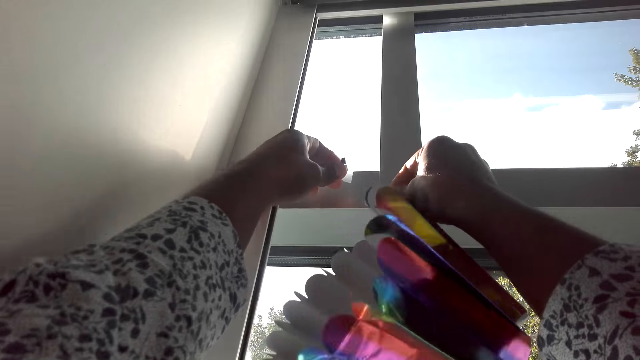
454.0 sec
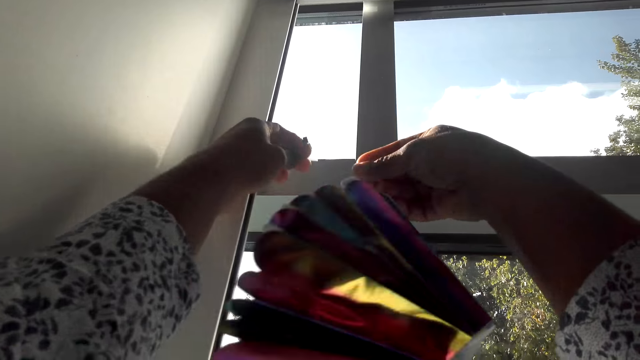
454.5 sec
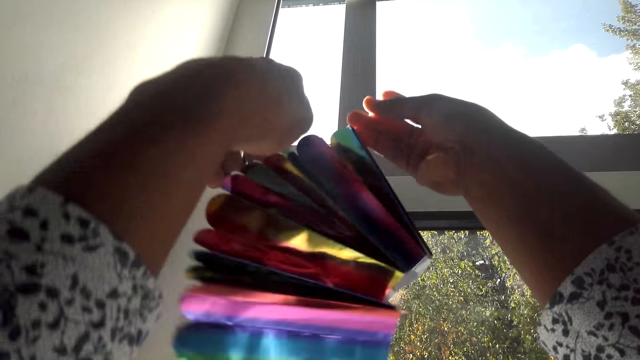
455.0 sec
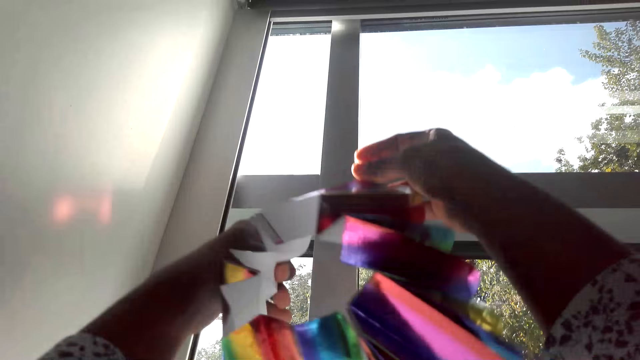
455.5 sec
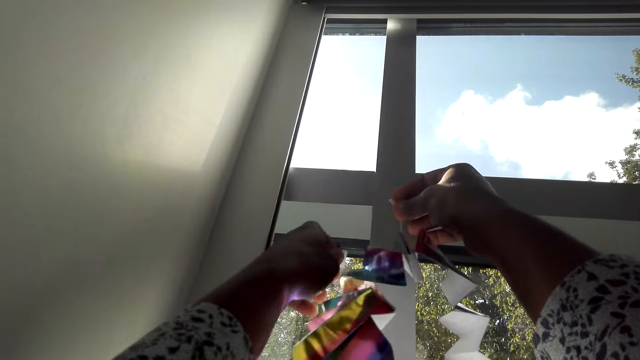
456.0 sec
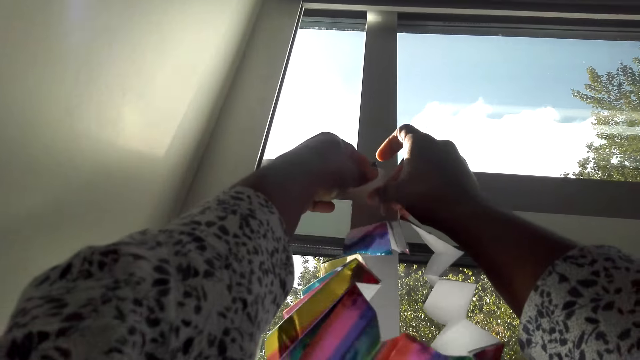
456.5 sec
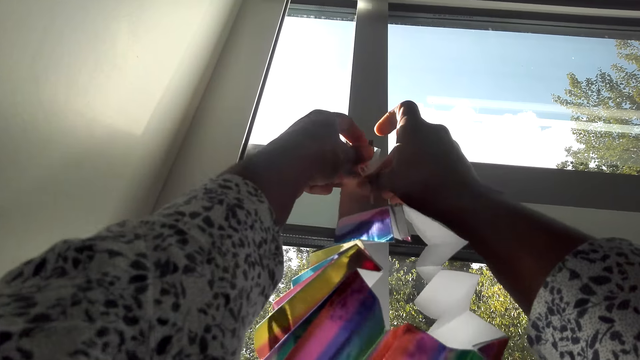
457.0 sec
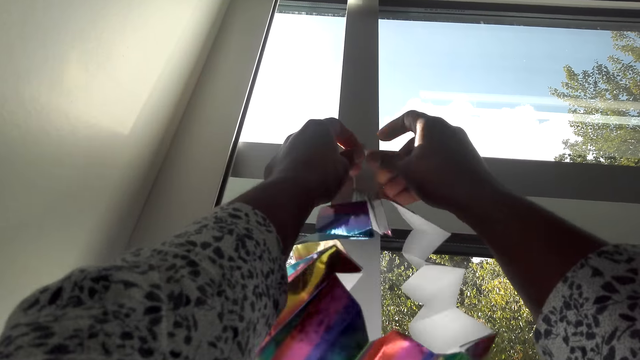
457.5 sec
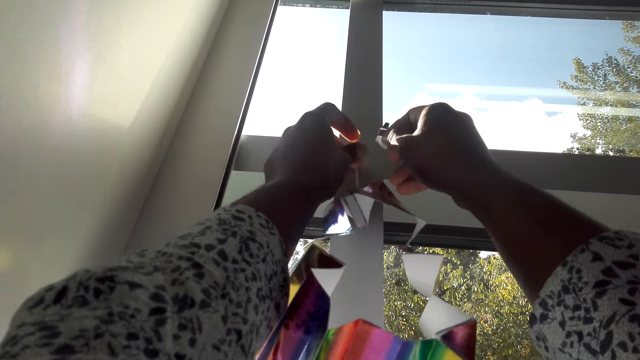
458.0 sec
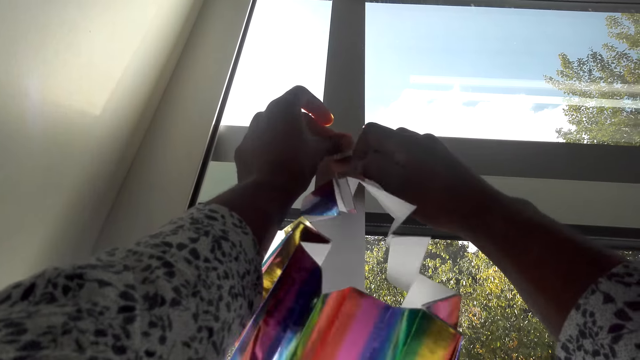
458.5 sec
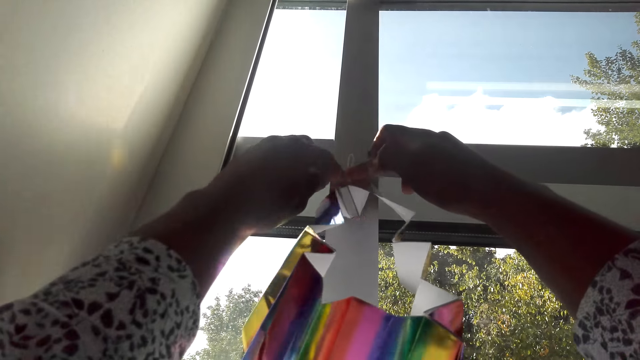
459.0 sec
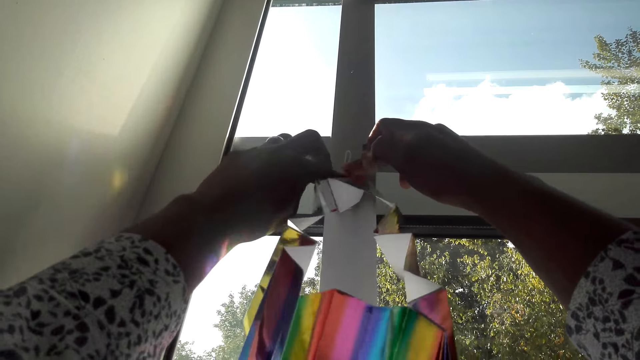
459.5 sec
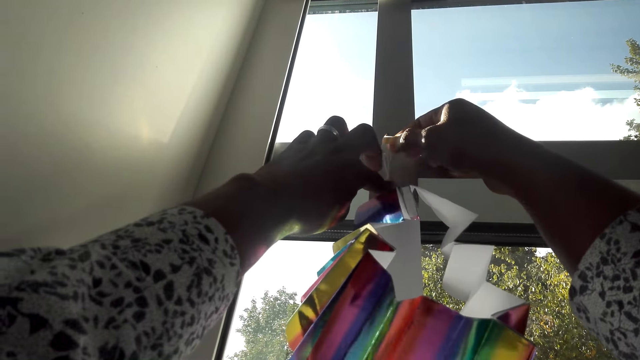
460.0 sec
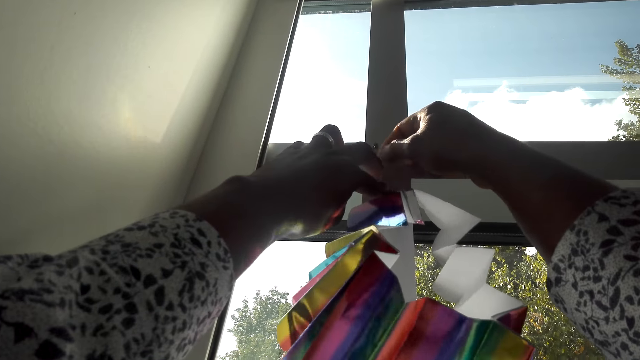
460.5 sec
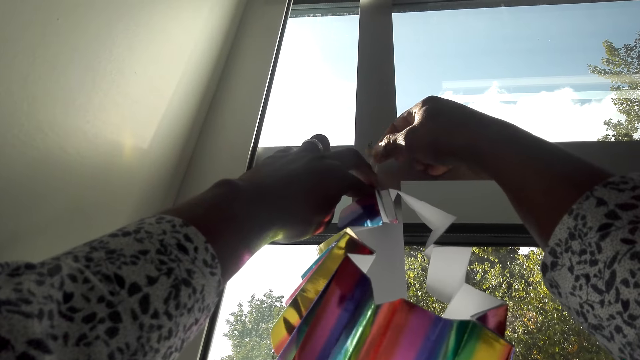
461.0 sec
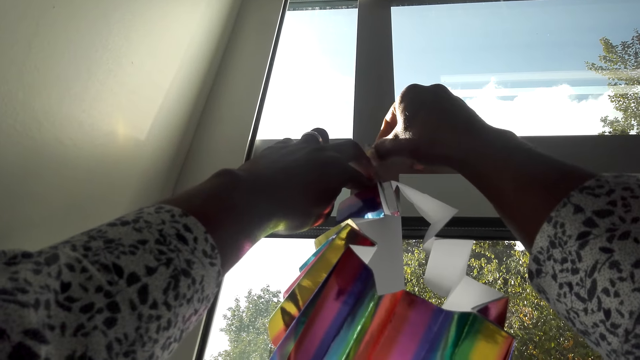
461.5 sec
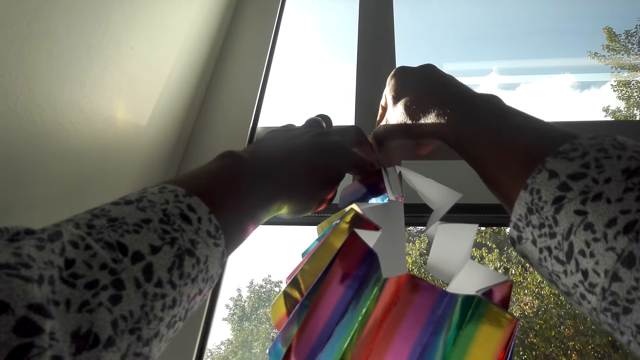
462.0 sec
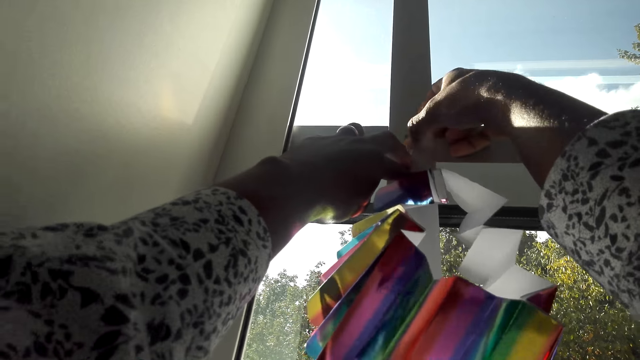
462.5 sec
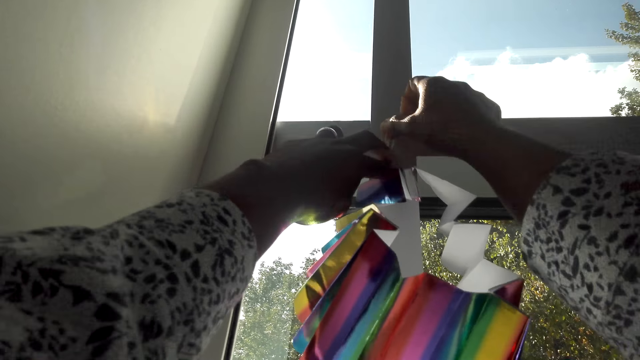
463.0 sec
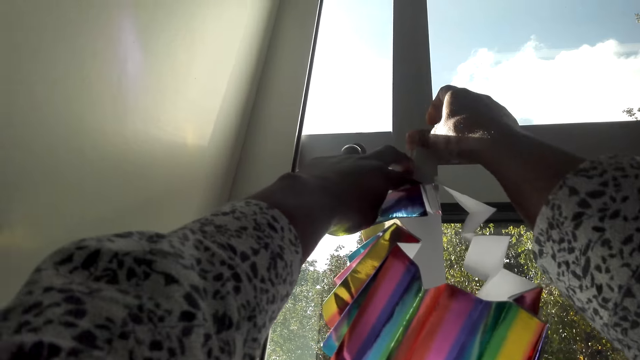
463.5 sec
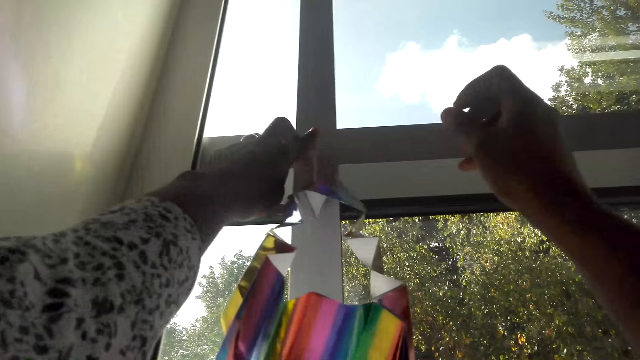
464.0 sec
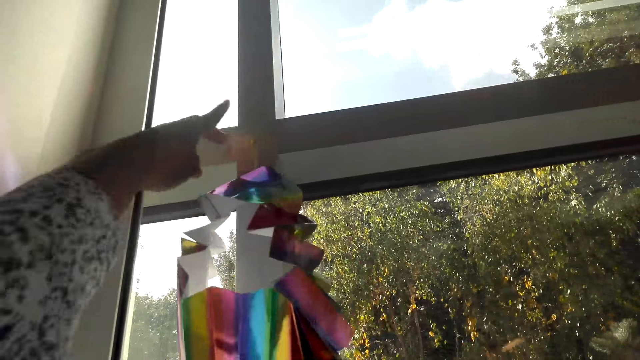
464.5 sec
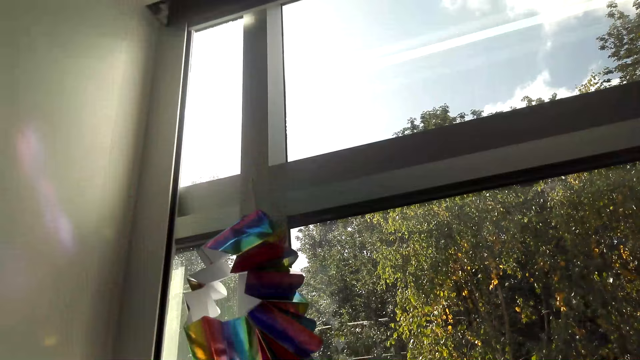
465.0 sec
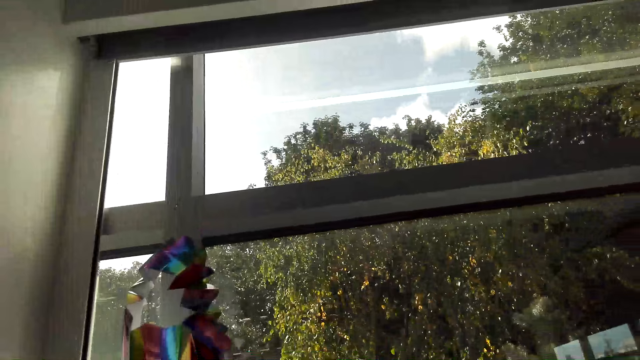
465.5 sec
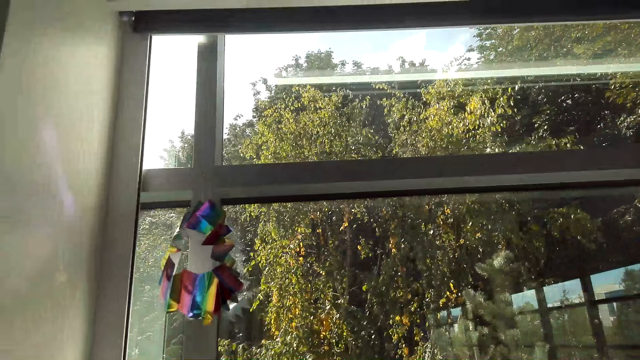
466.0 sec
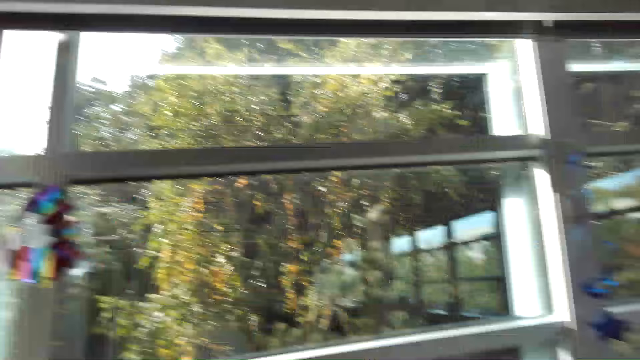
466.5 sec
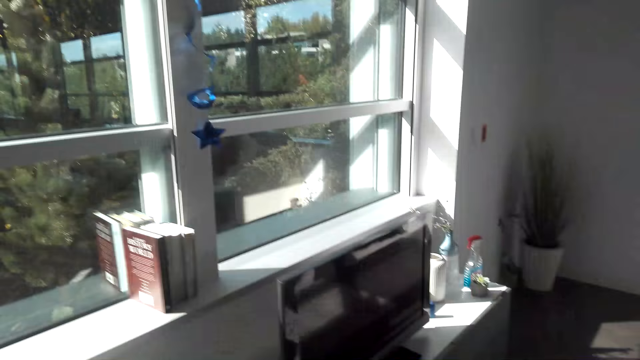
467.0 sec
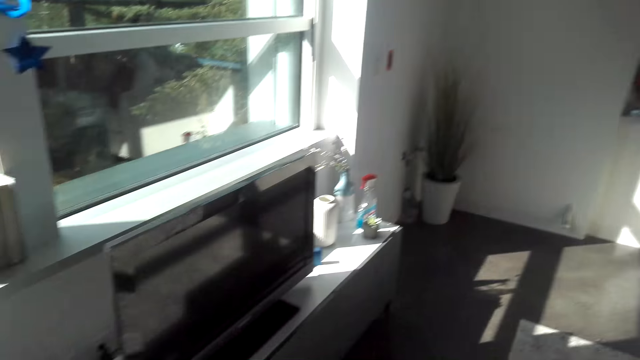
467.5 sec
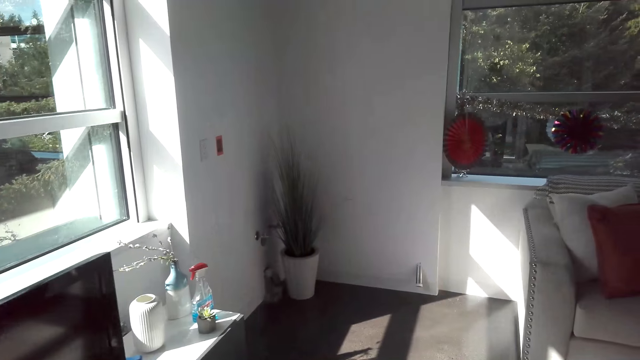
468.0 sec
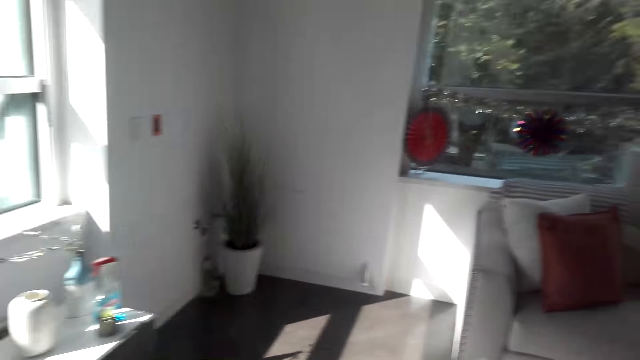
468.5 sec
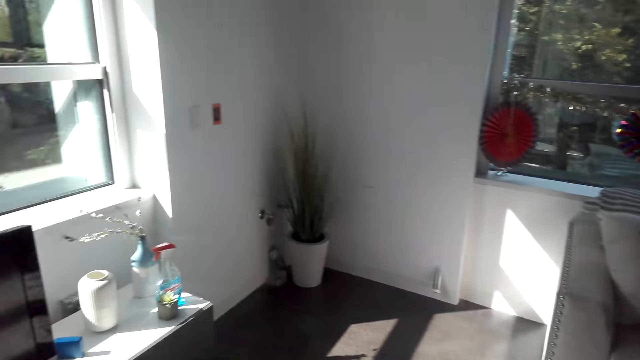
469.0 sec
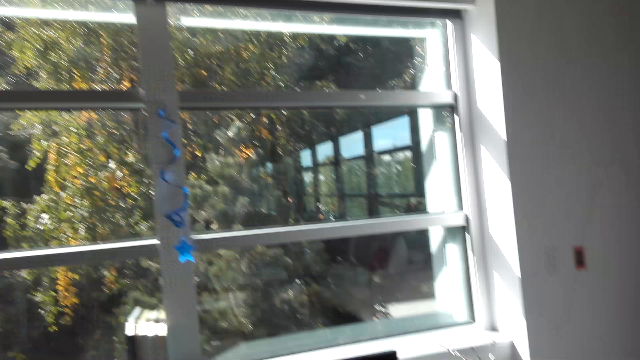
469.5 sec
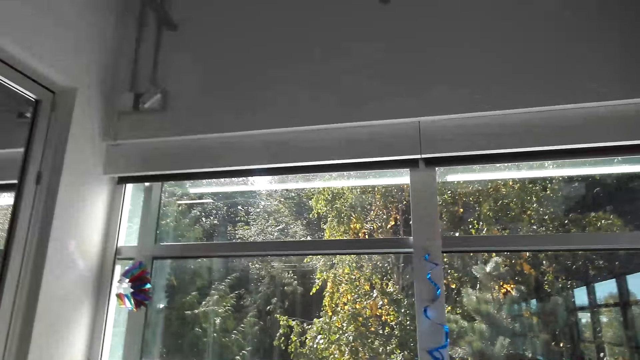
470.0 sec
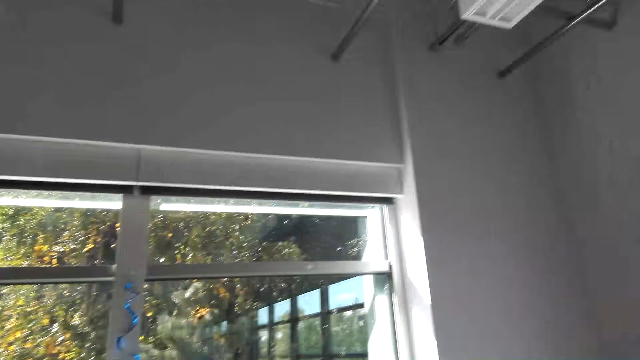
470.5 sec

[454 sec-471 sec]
The camera wearer holds the strings. They hang the paper decoration on the window. They stick the paper decoration on the window. They look around the room.

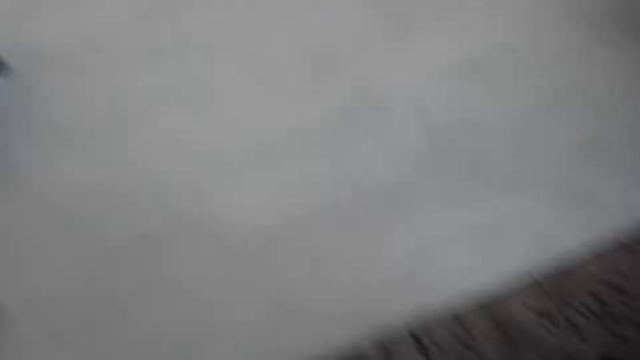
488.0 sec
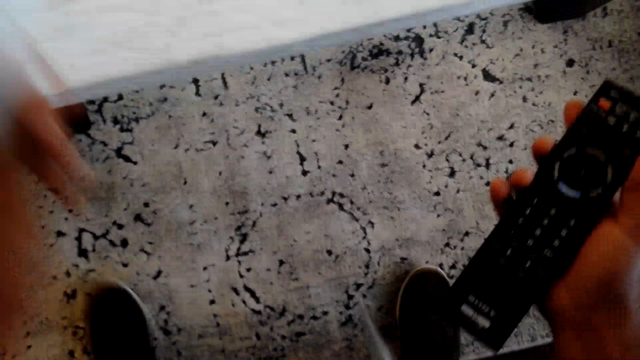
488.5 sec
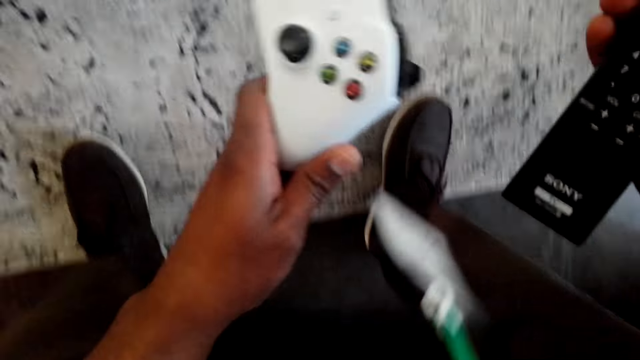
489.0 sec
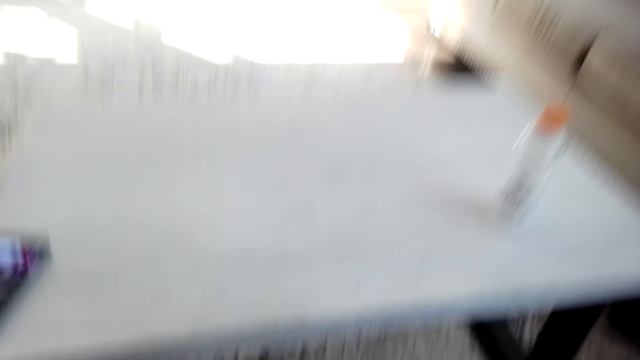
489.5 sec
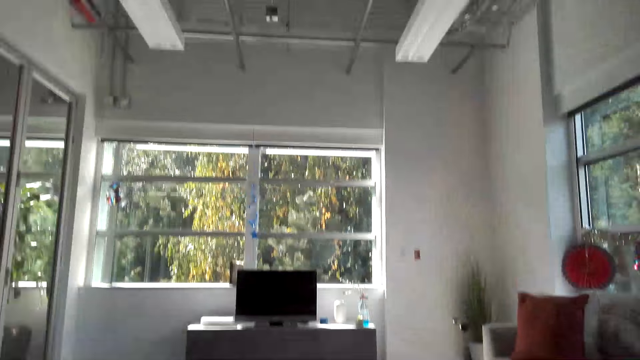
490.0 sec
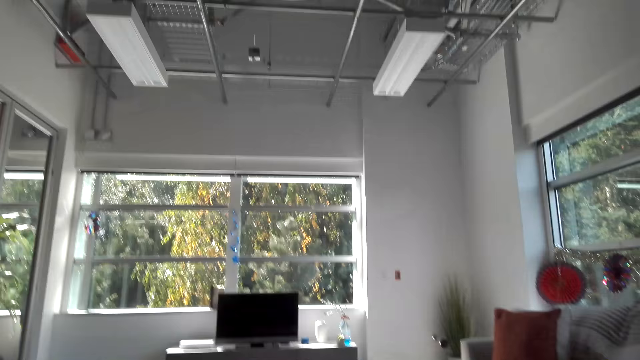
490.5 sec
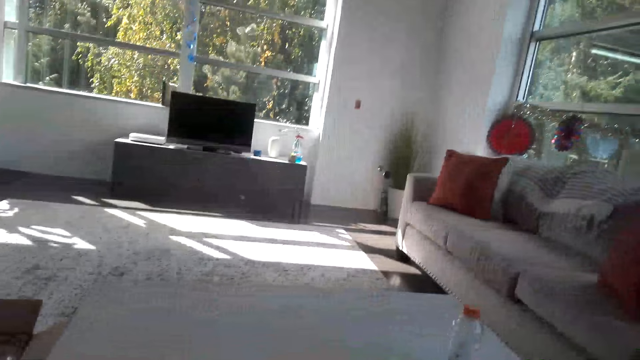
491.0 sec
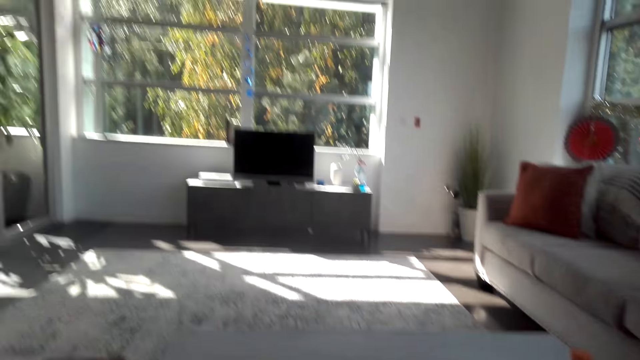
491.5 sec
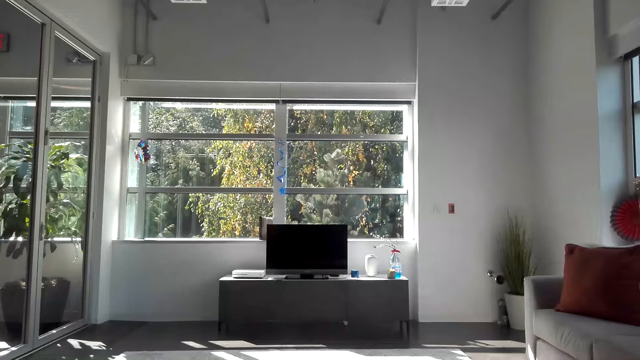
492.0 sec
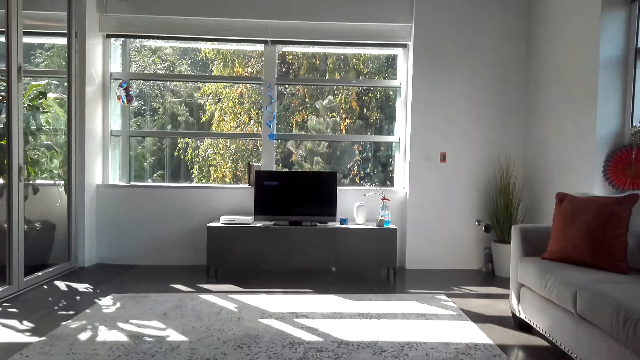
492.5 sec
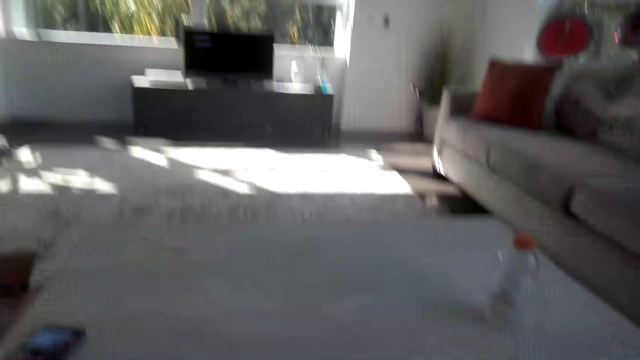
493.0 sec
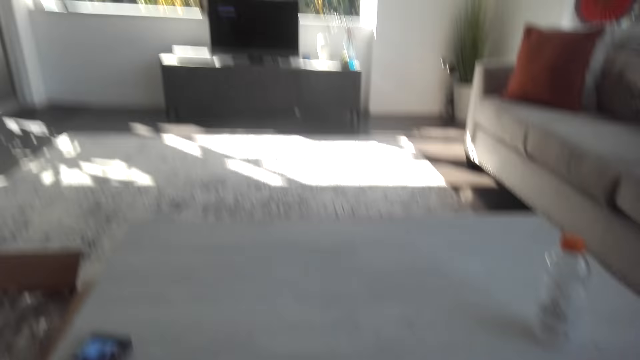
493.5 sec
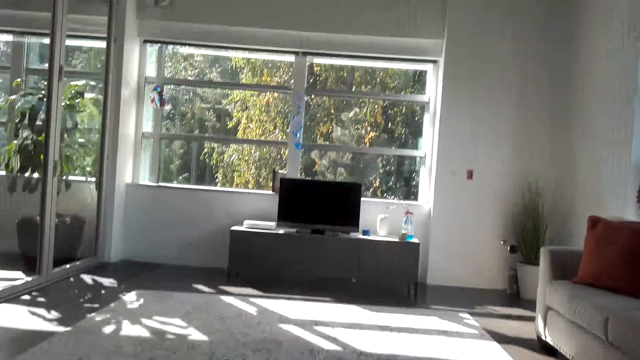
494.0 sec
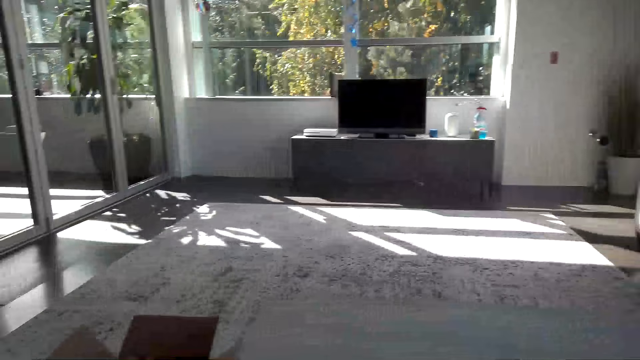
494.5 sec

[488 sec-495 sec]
The camera wearer picks up a gamepad. They look around the room.
